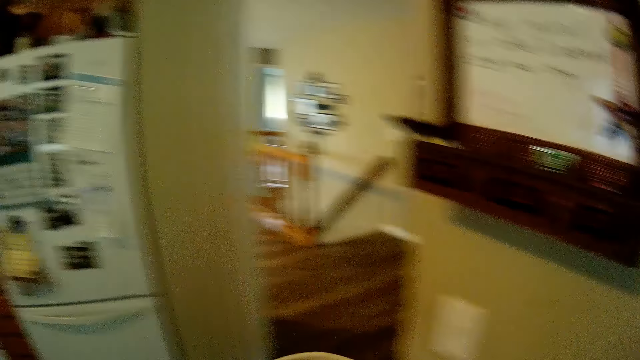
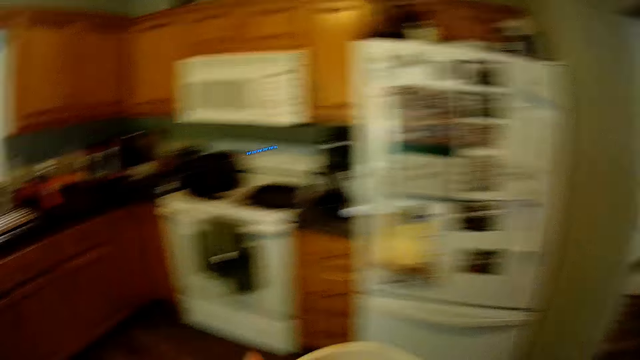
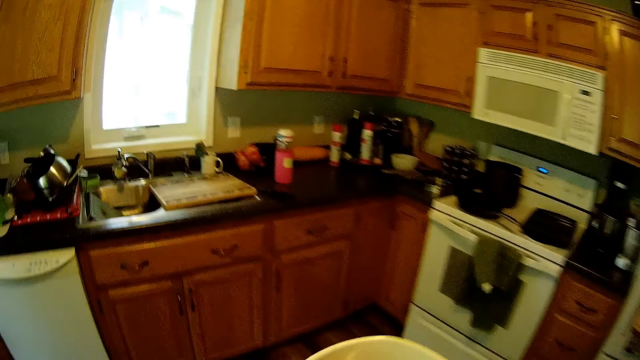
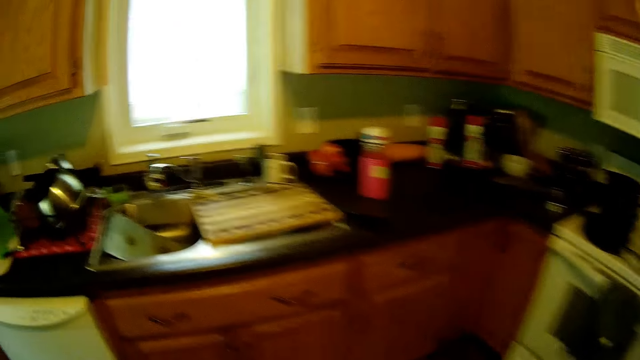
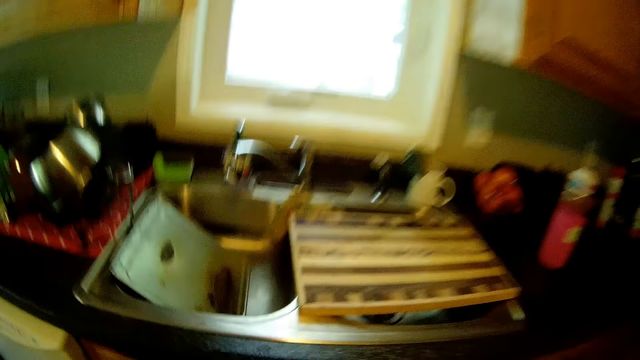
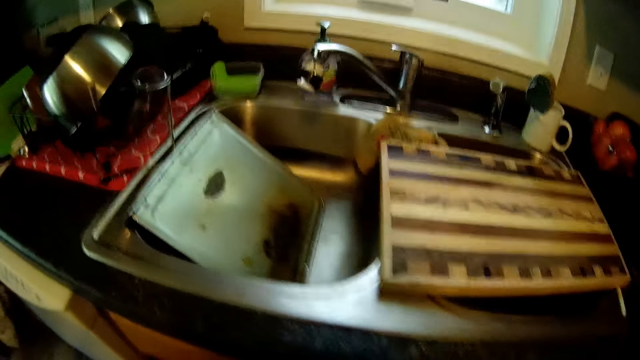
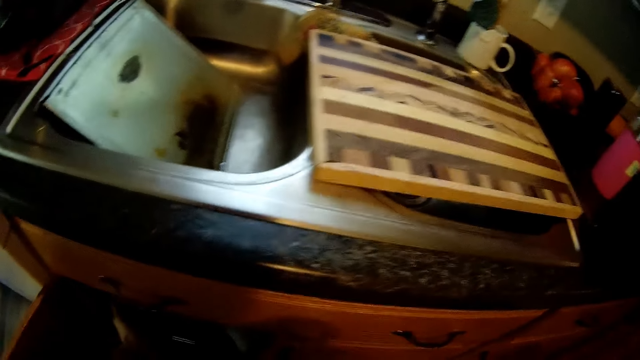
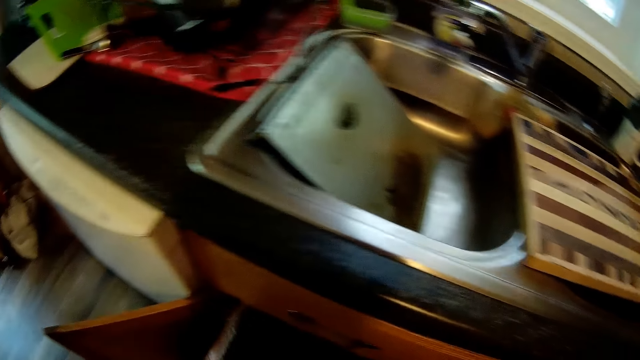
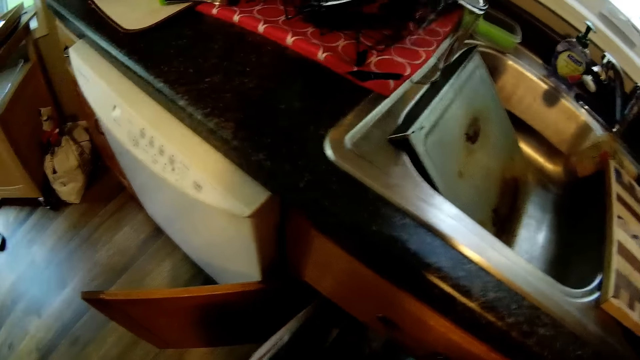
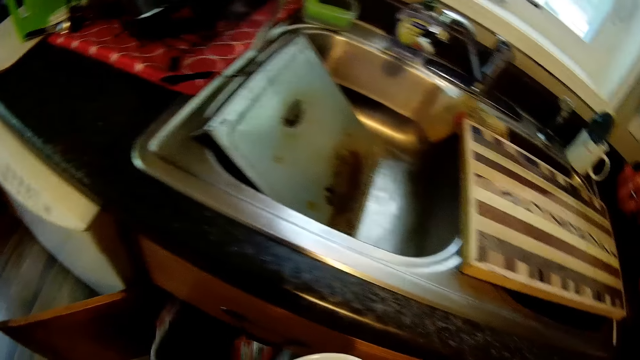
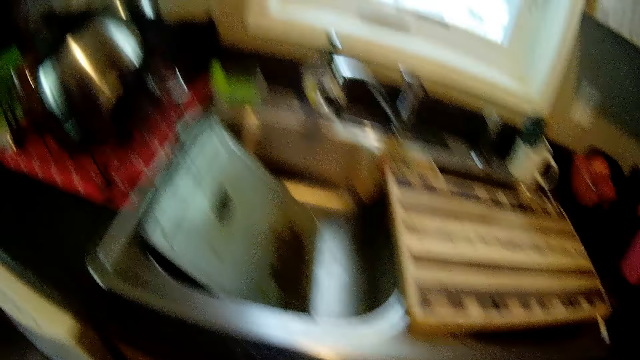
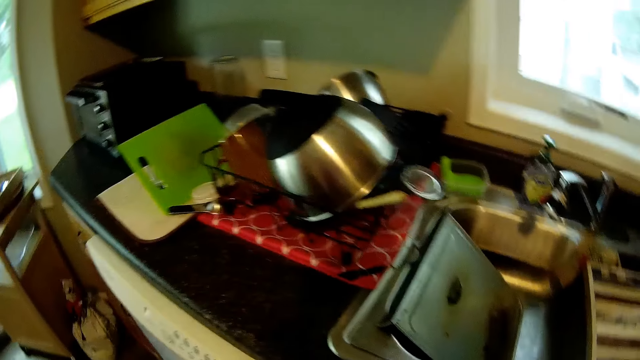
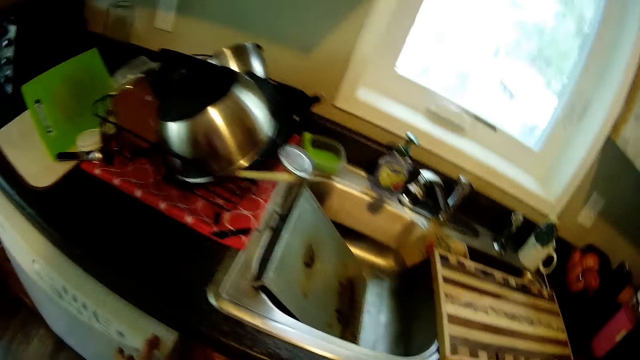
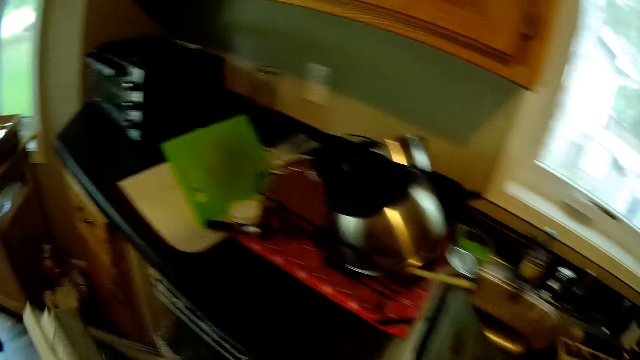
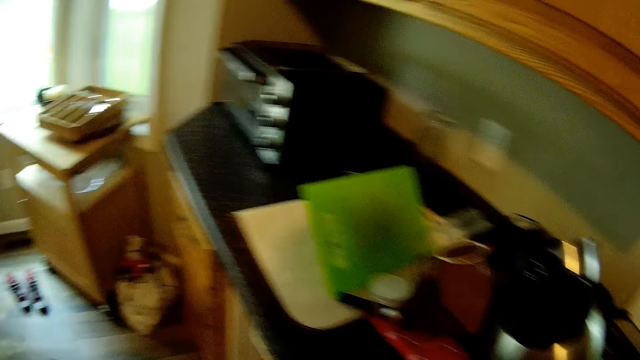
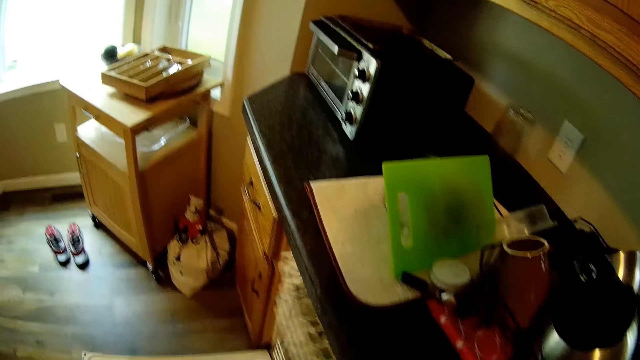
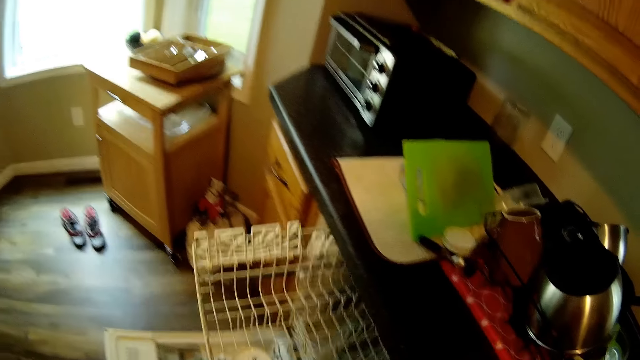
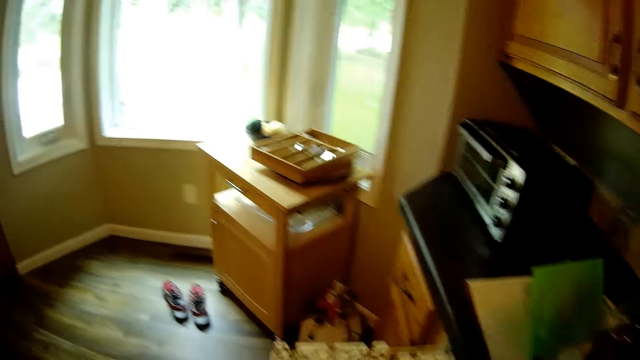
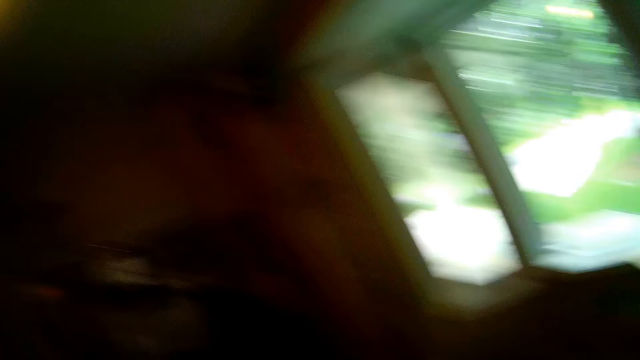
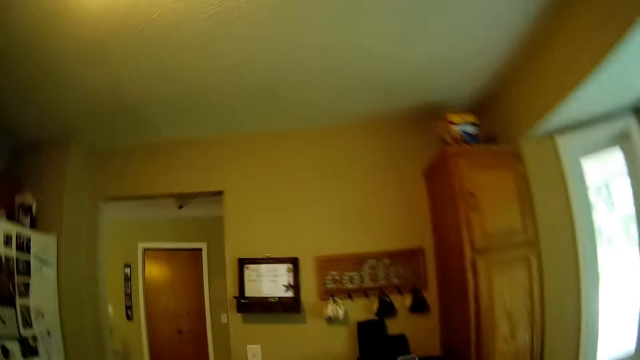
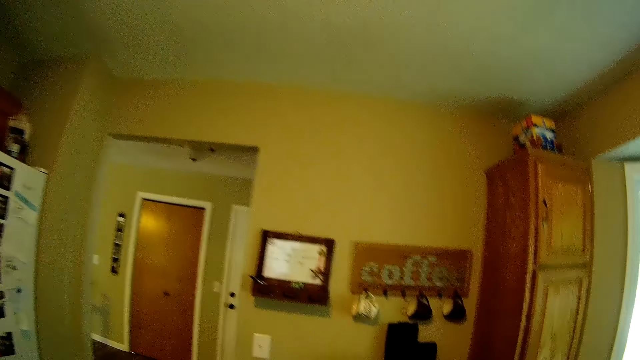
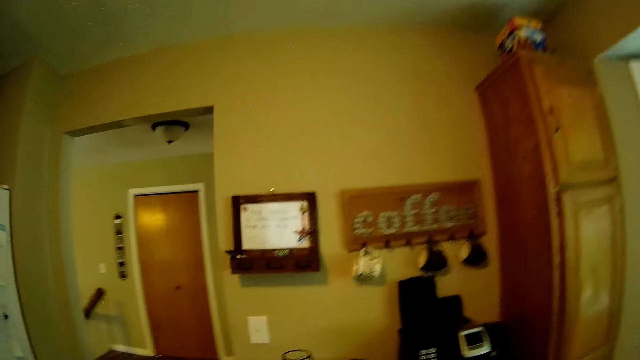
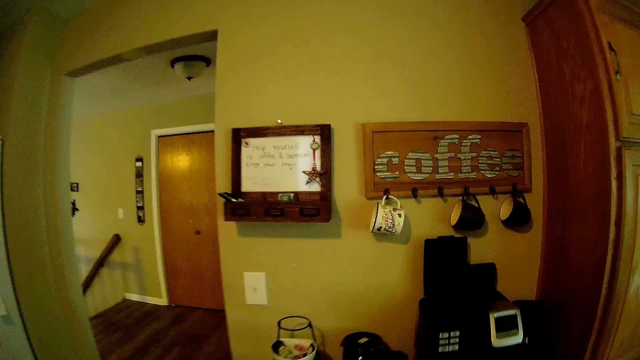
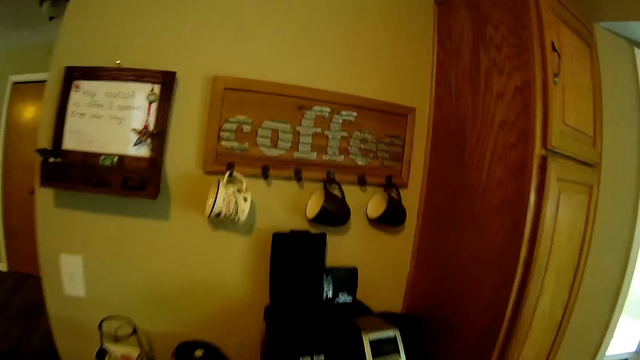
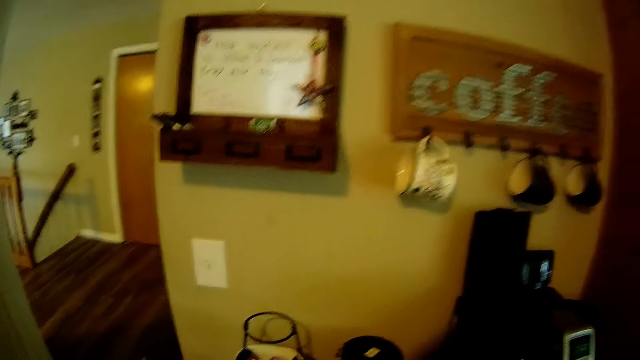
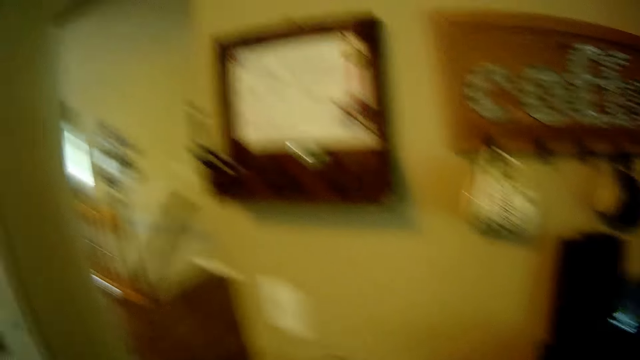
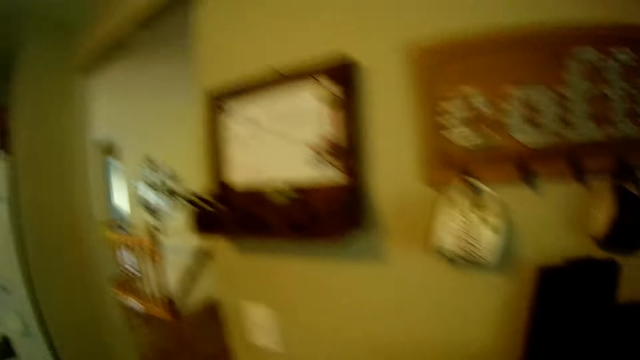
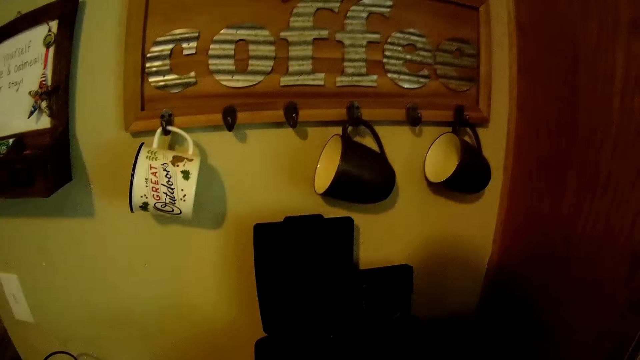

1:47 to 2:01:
The camera wearer opens a cabinet with her left hand. She removes a plate from the cabinet with her left hand. She holds the utensils. She places the plate from the cabinet with her left hand. She opens a dishwasher with her left hand. She pulls a tray in the dishwasher with her left hand. She walks in the kitchen.

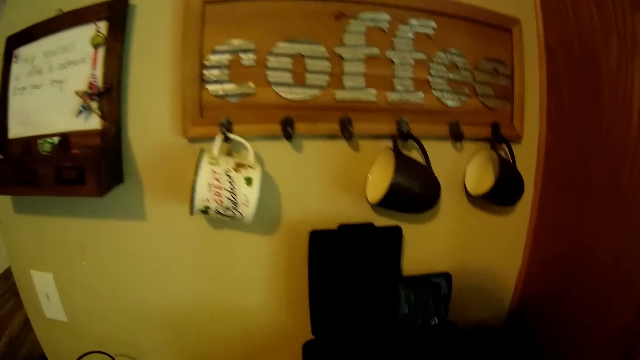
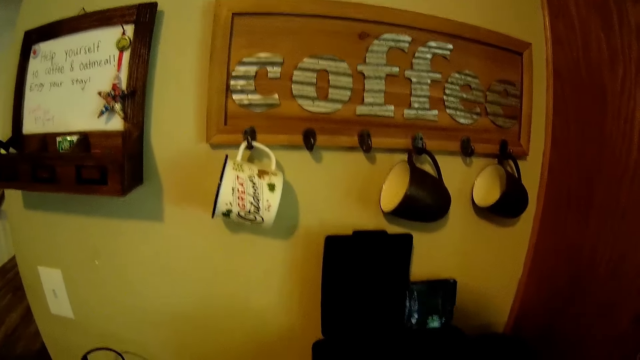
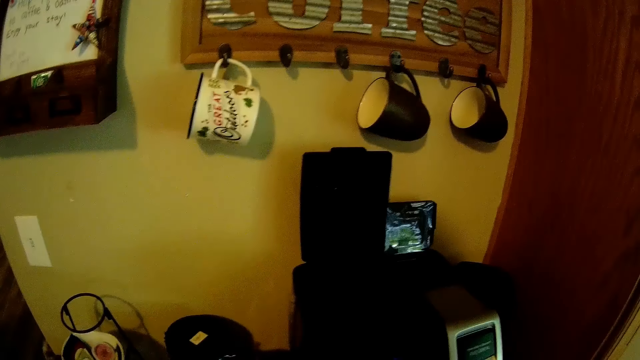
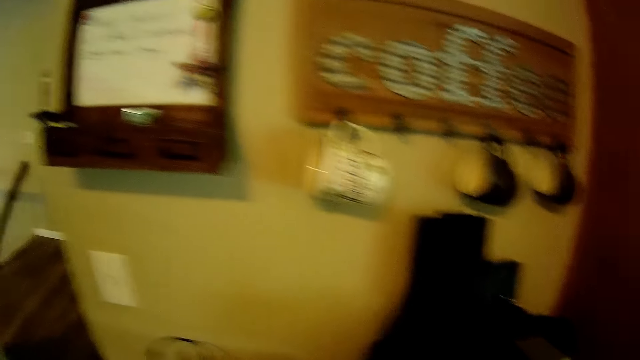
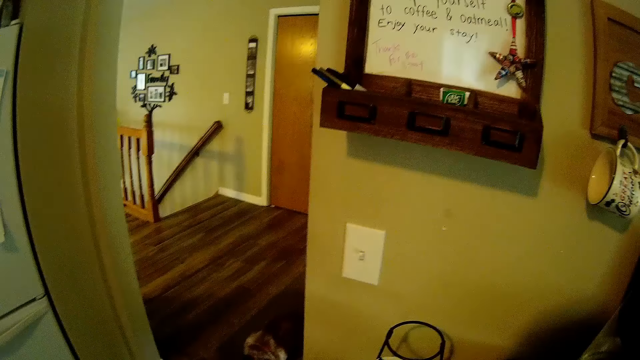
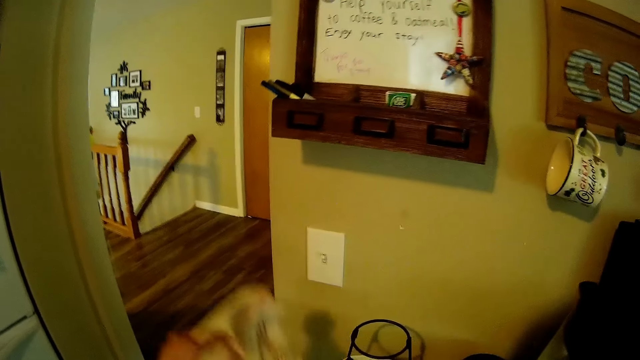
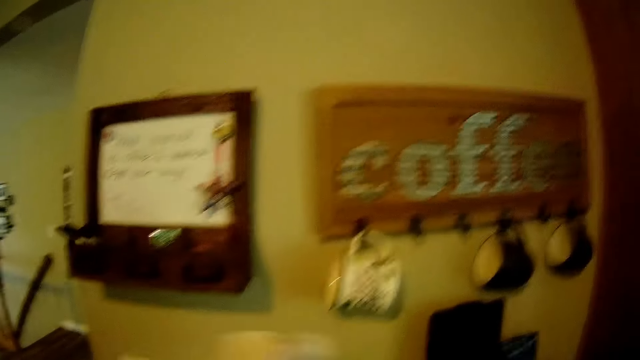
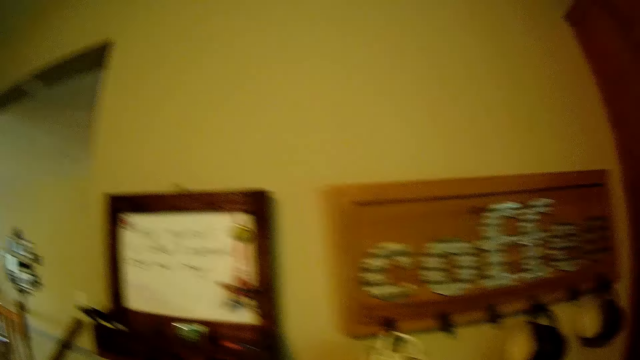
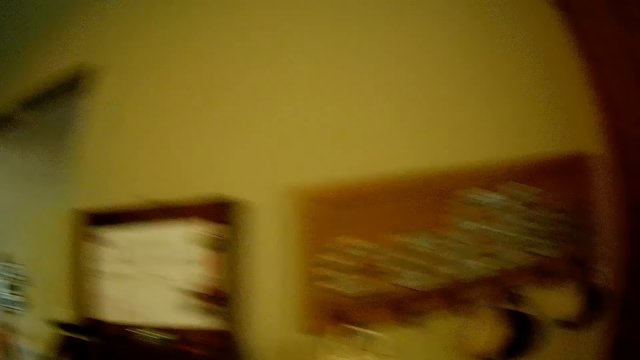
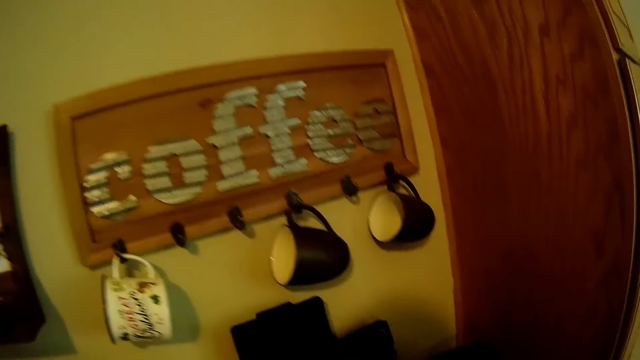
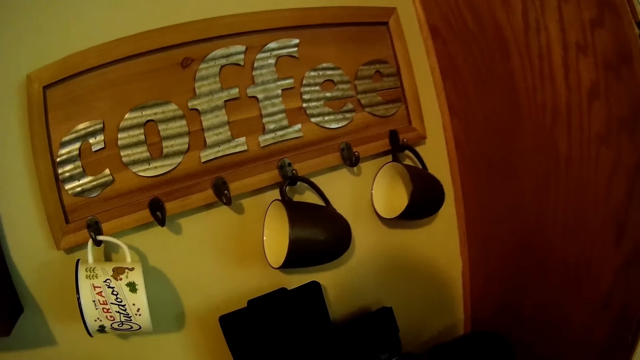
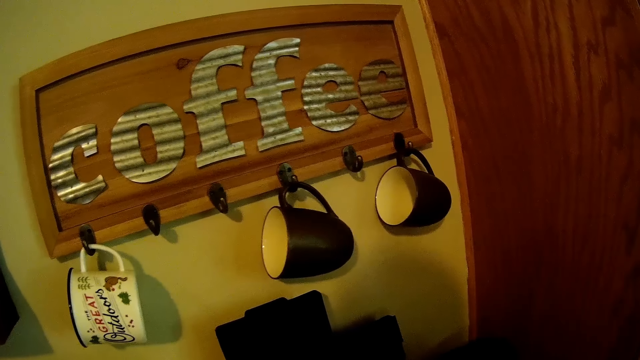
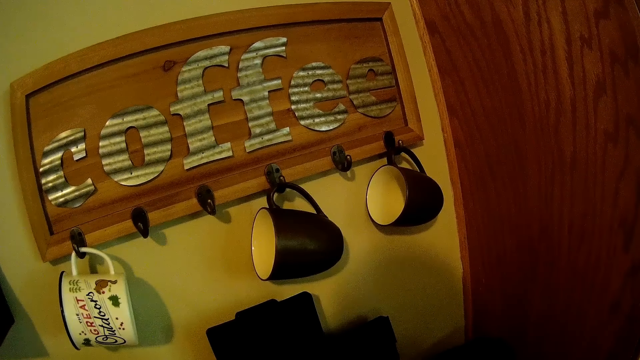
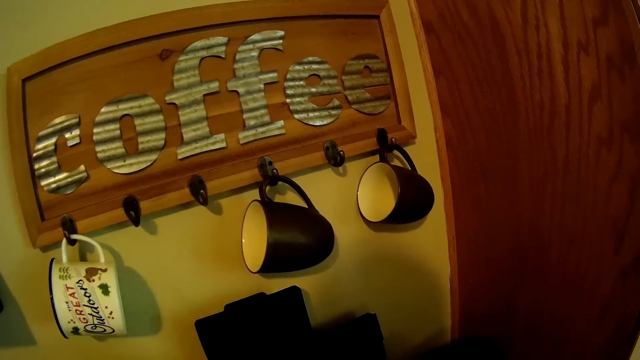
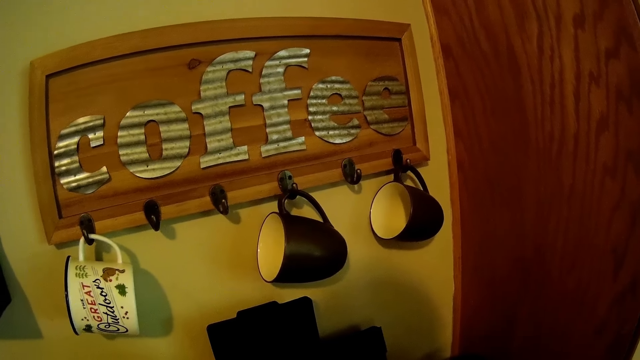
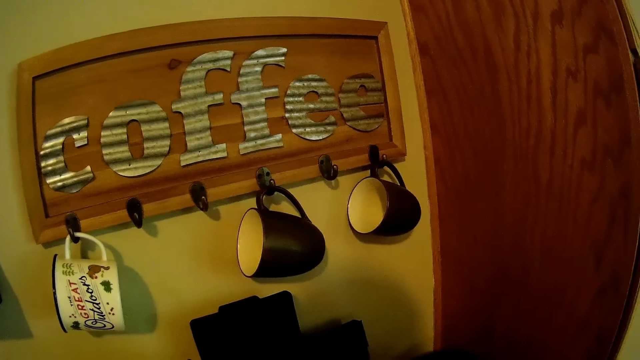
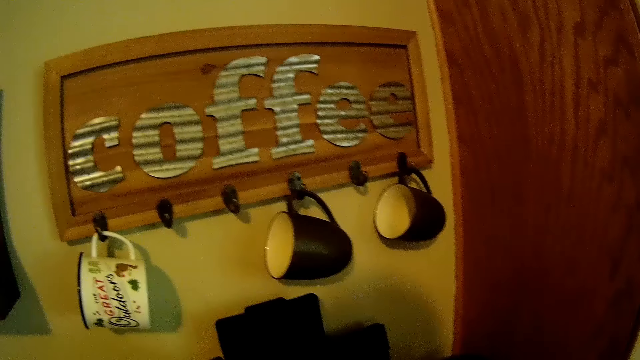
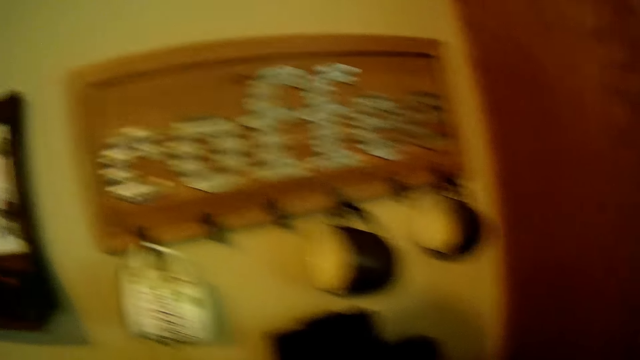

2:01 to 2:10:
The camera wearer lifts a napkin from the table with her left hand.
